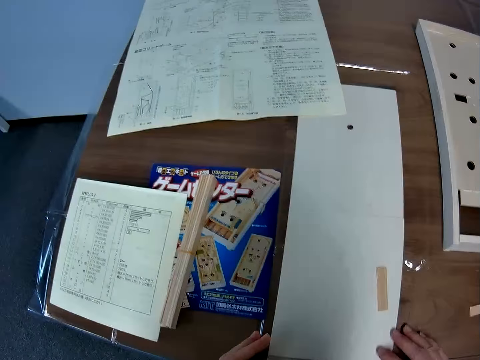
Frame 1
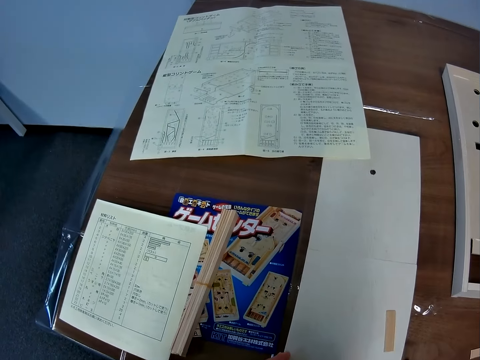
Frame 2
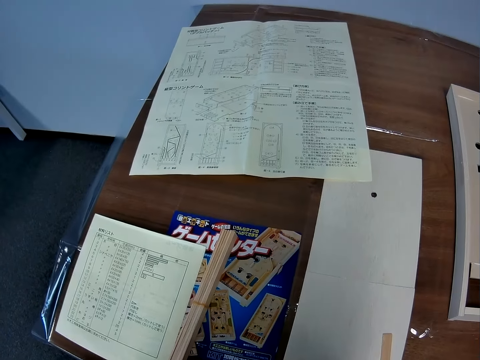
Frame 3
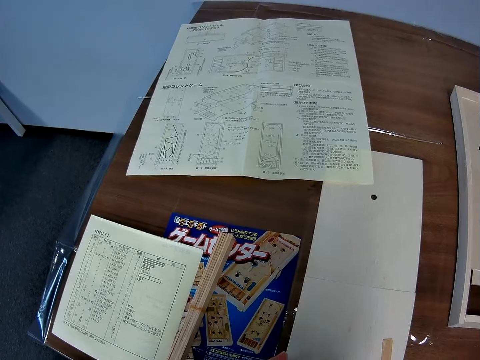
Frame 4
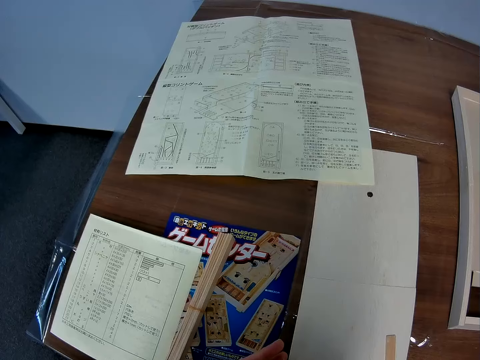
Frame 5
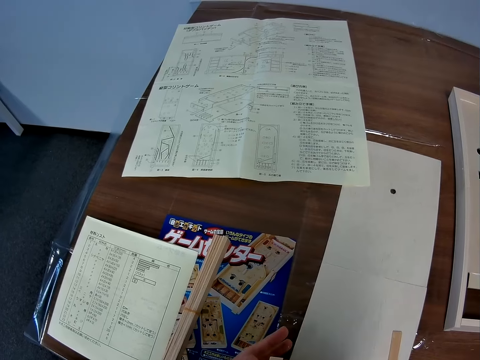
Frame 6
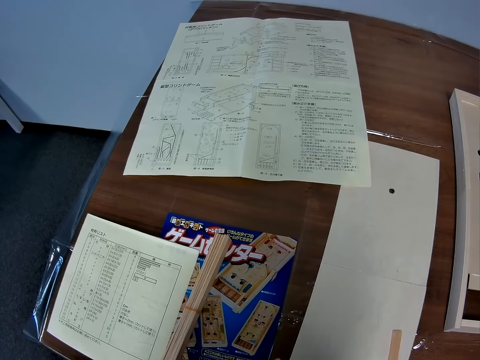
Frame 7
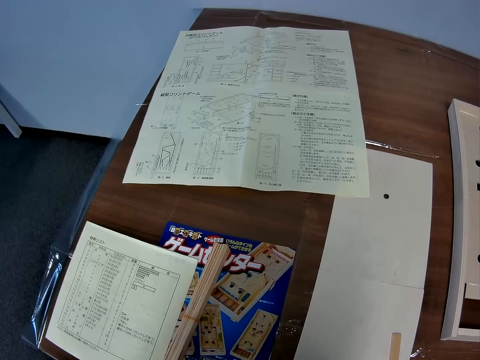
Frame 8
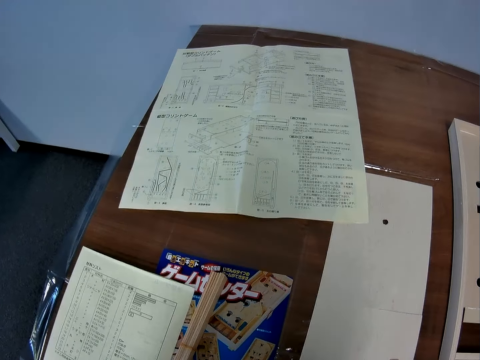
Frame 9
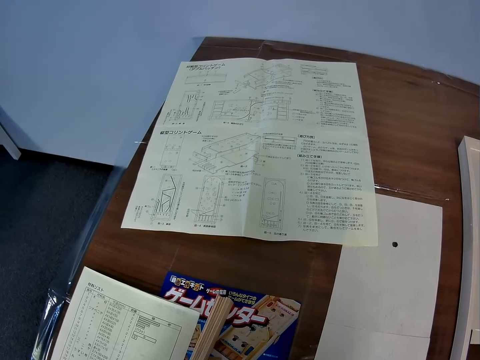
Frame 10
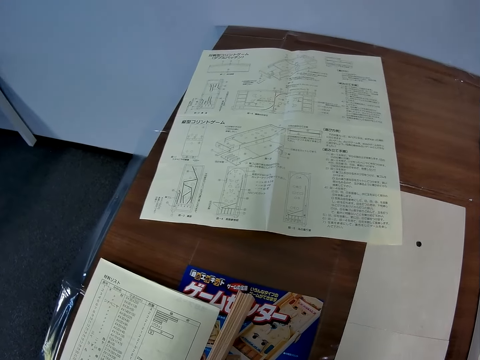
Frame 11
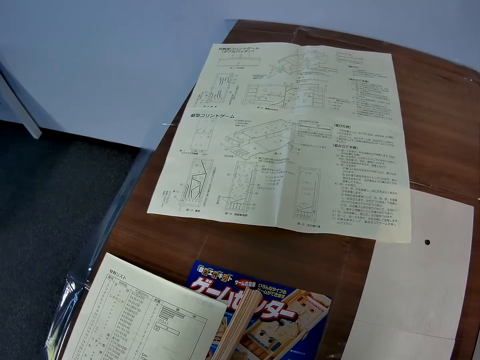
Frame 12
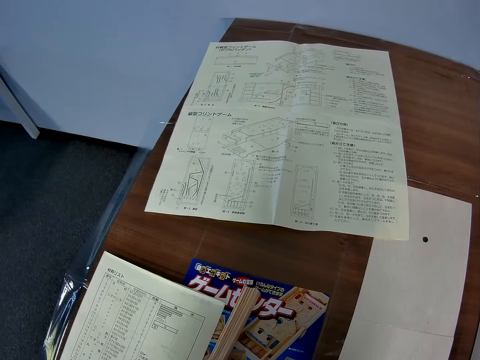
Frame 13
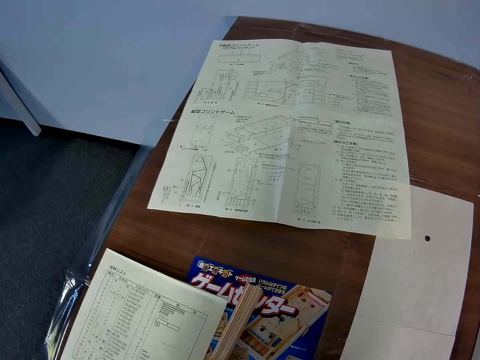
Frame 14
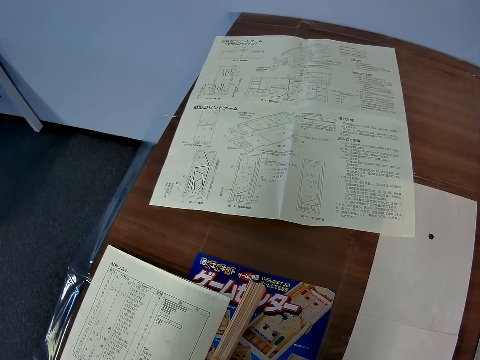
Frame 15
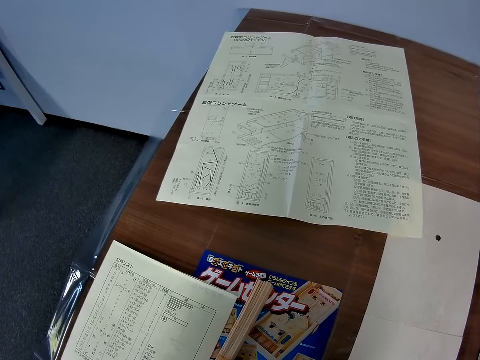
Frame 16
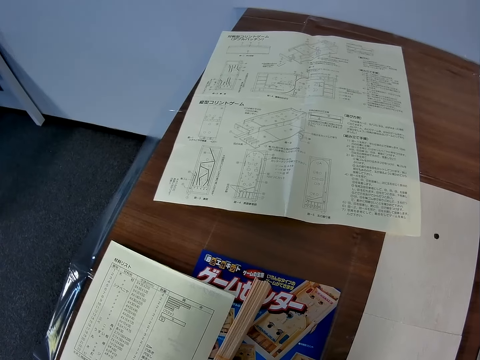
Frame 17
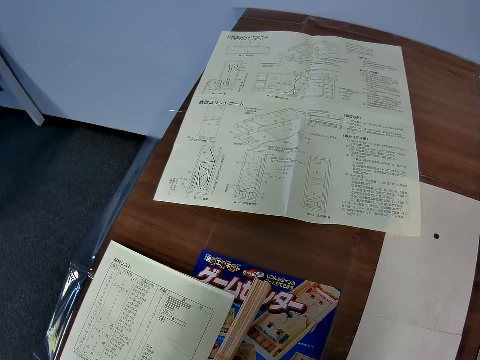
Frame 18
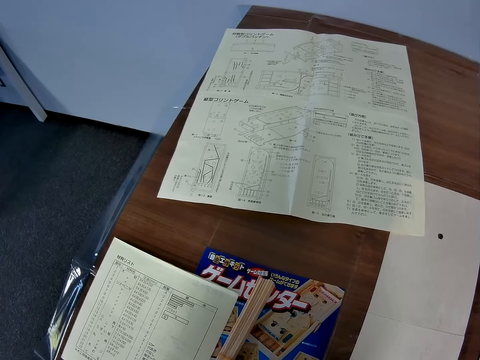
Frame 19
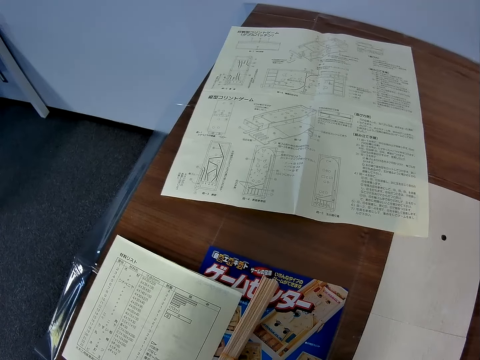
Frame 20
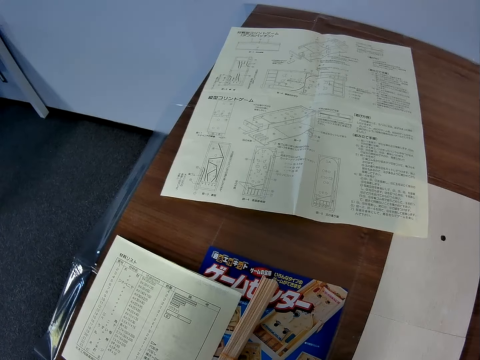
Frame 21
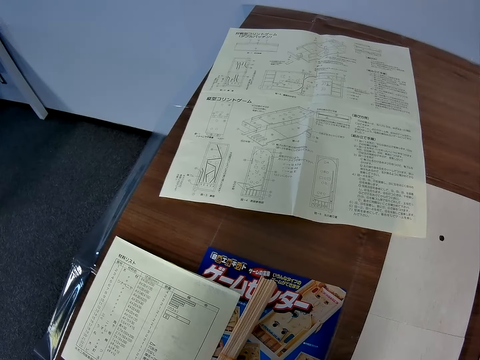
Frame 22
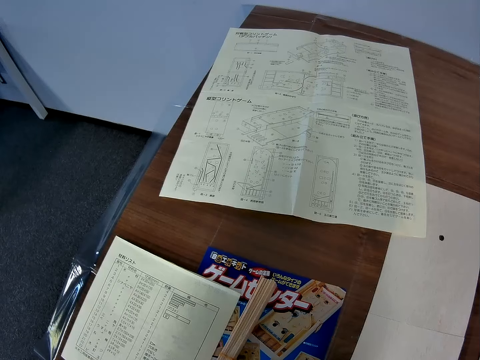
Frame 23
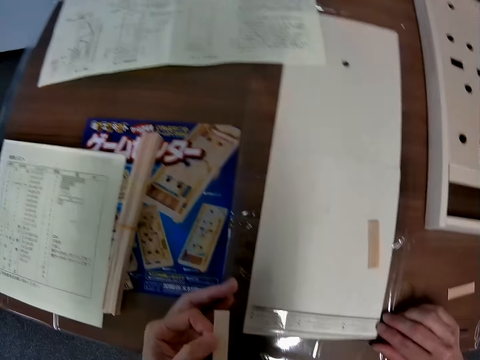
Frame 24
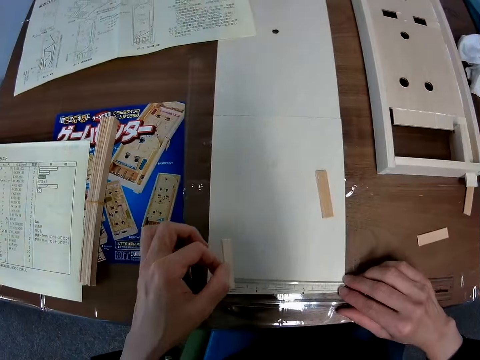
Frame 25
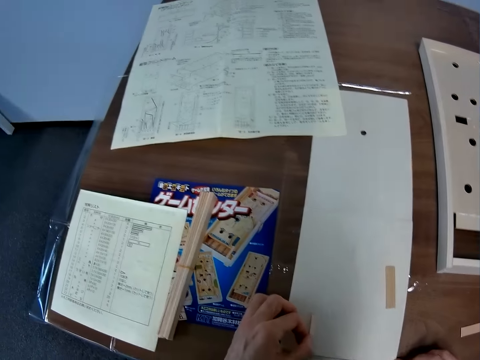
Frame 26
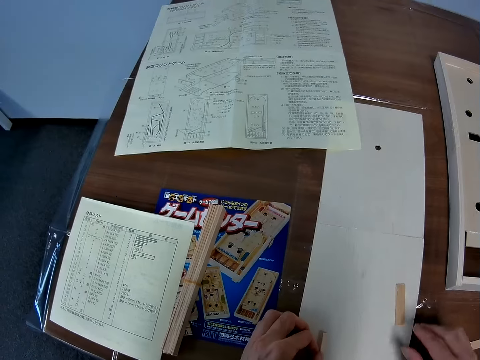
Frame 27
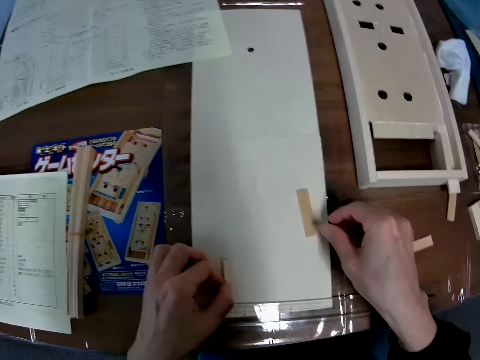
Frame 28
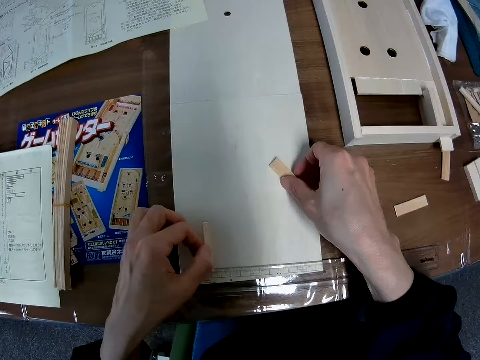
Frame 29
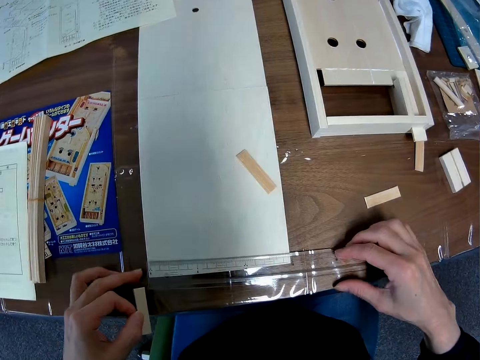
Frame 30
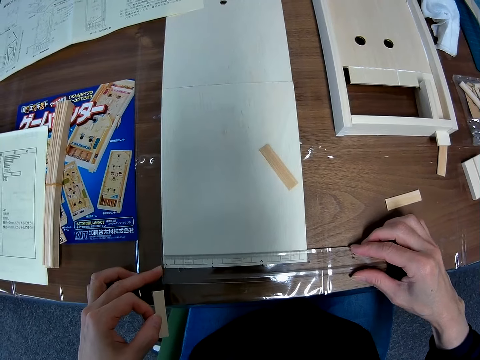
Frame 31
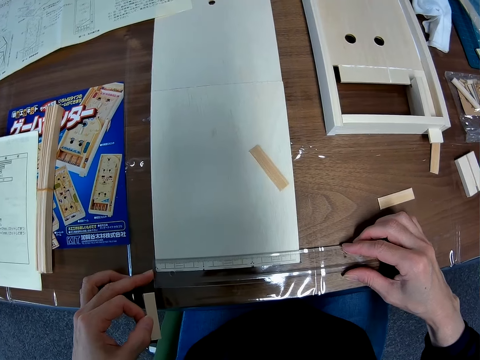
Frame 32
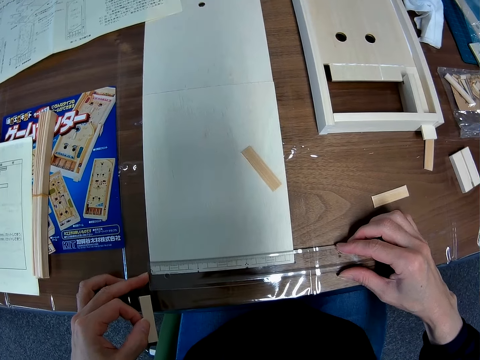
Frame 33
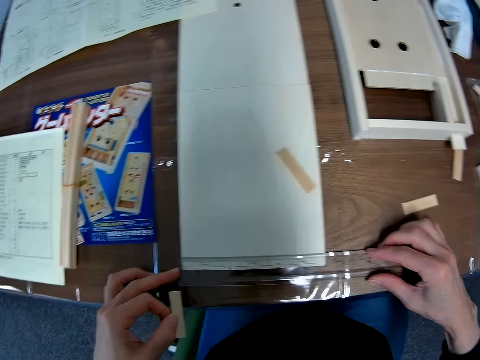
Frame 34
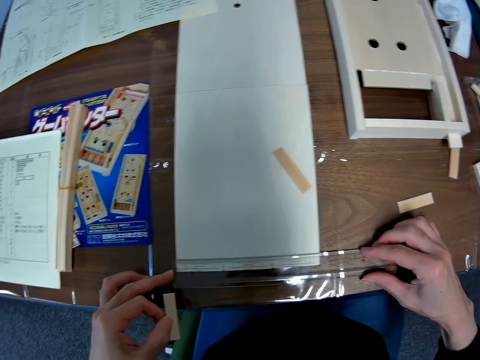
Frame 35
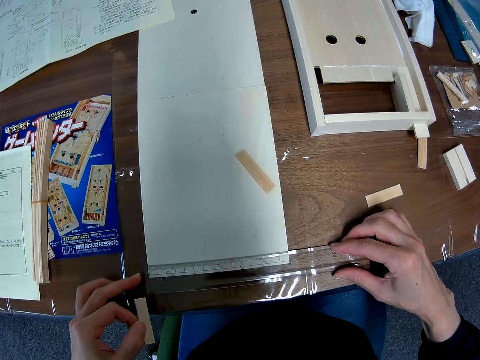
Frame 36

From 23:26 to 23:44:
The camera wearer measures something. They adjust the ruler.

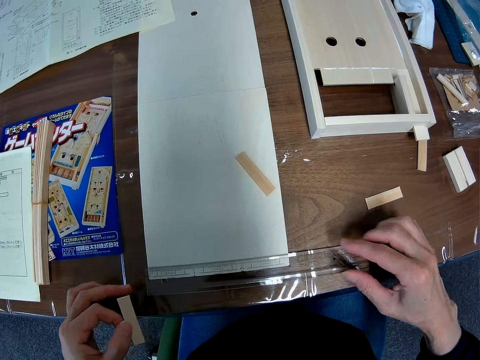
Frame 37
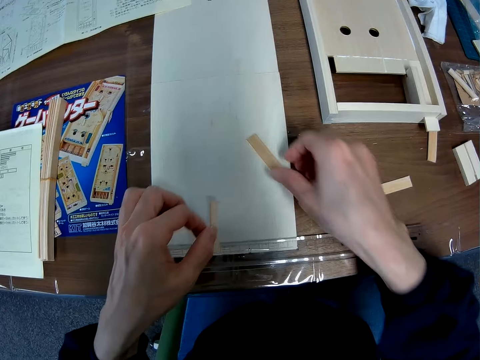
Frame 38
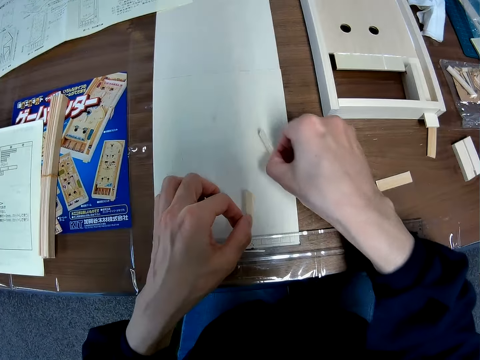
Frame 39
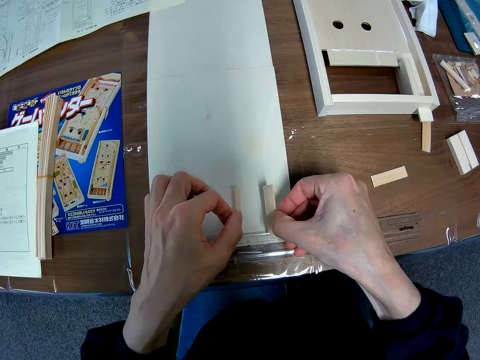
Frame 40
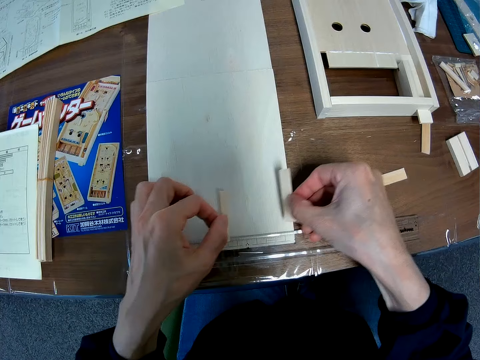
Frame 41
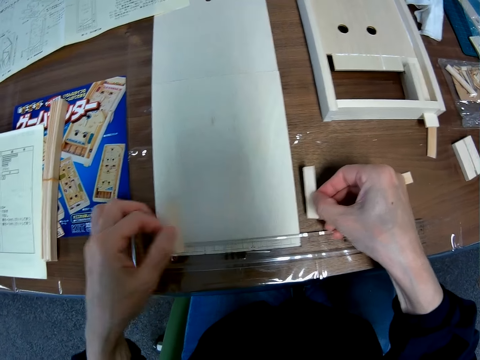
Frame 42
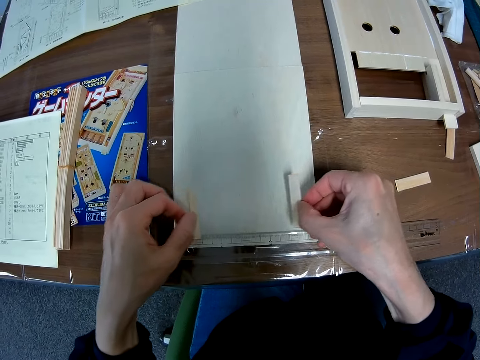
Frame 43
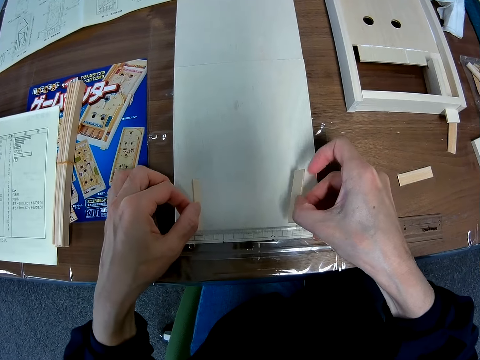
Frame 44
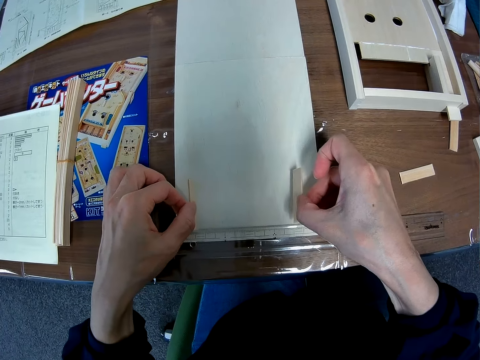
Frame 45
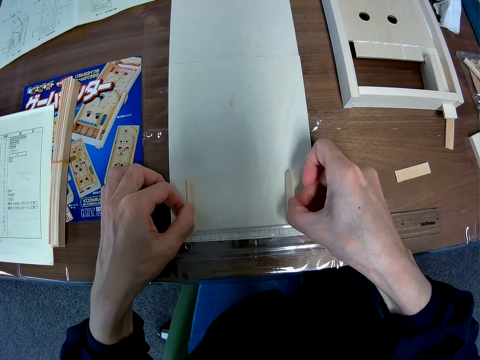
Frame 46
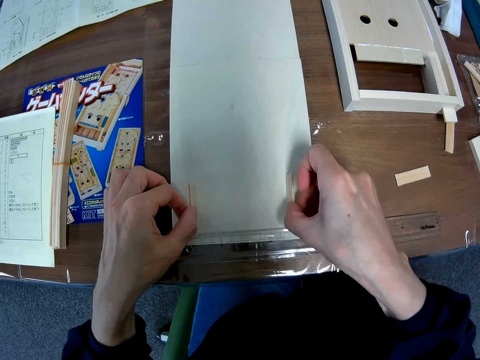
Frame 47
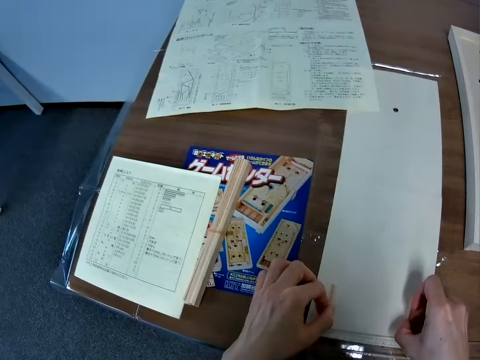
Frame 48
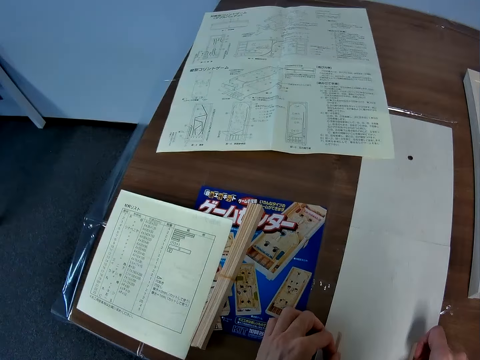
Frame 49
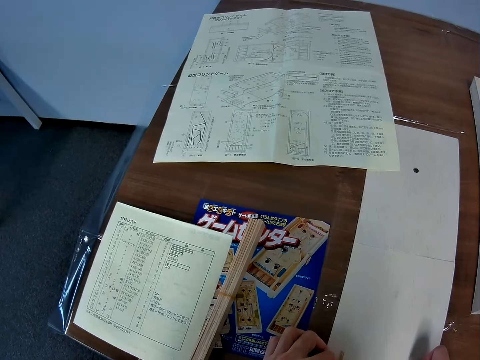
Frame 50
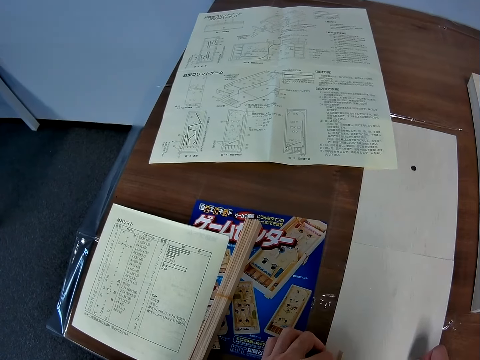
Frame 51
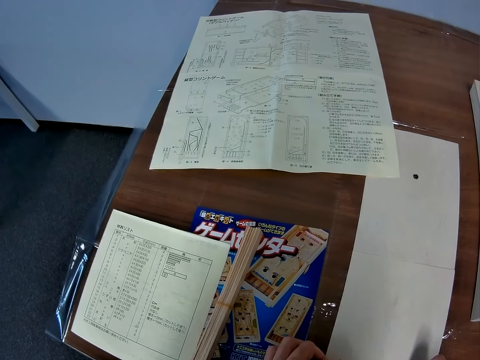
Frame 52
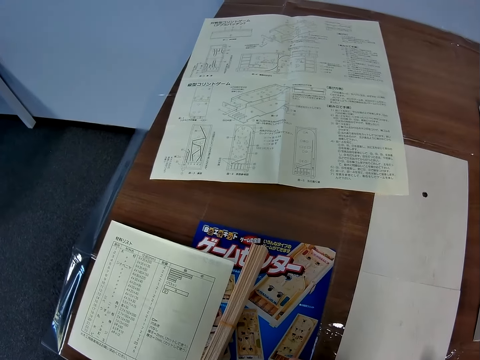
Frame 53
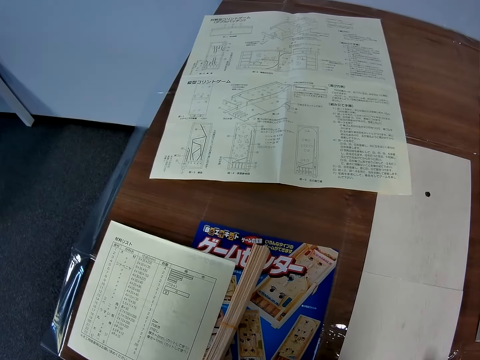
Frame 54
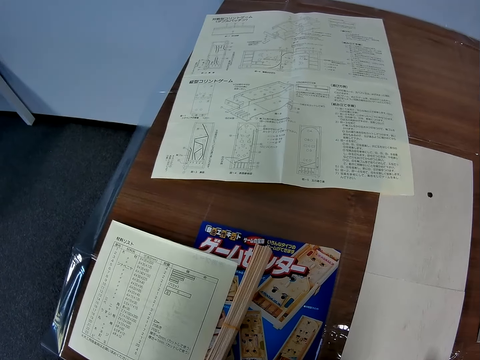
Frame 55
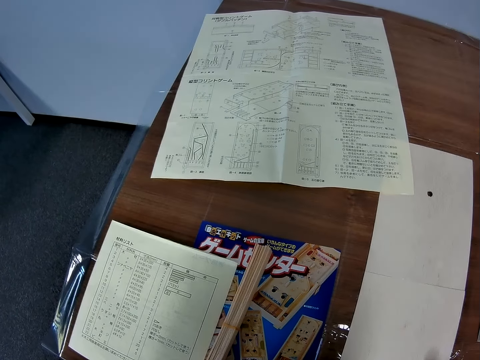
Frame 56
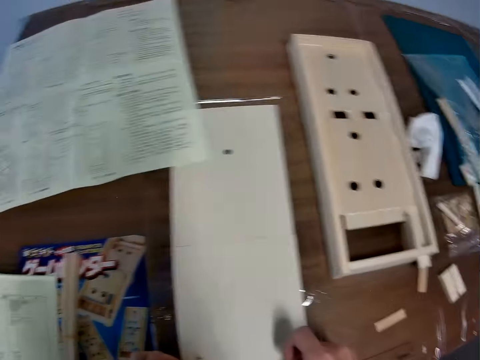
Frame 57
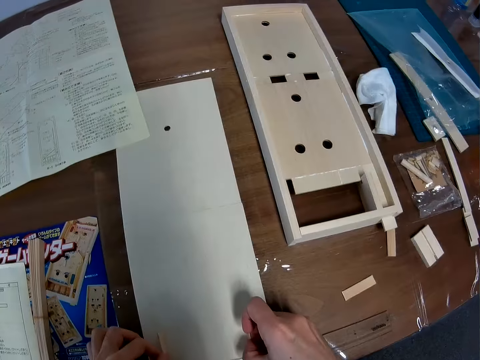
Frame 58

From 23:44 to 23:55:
The camera wearer picks up the piece of wood on the table with his right hand. He hovers the piece of wood in both hands over the ruler and the wood on the table. He measures something.
